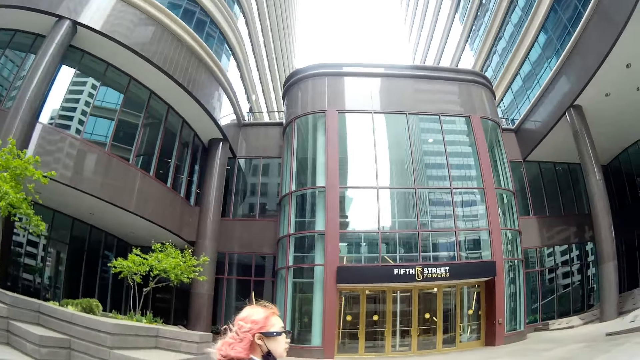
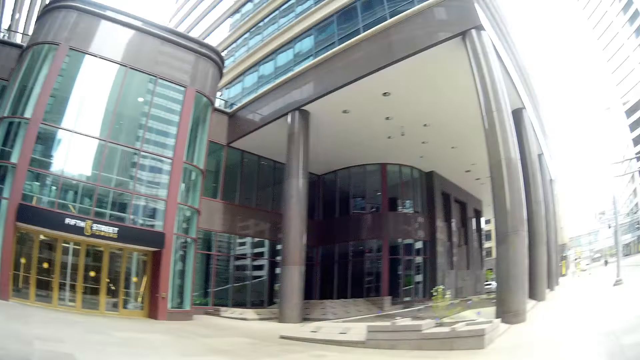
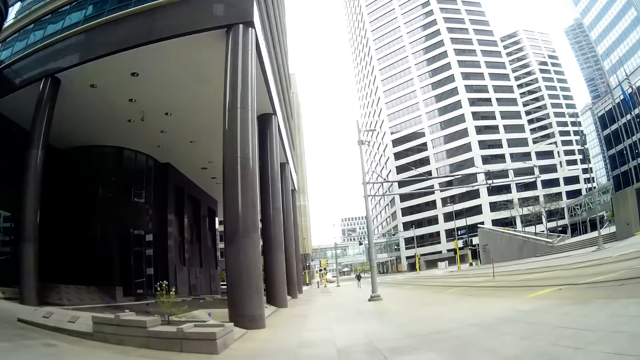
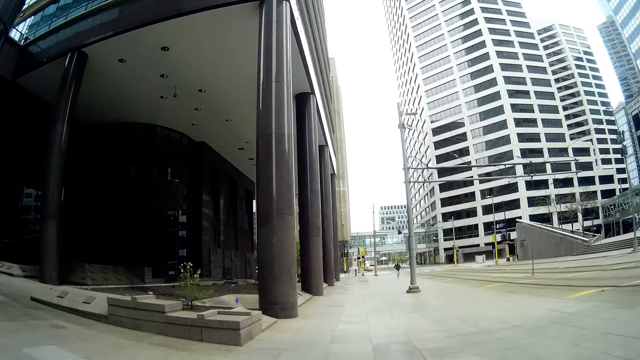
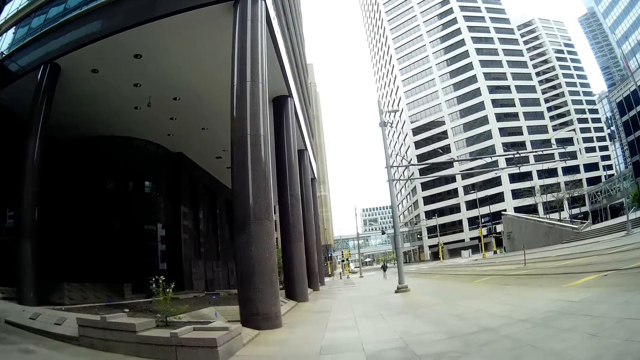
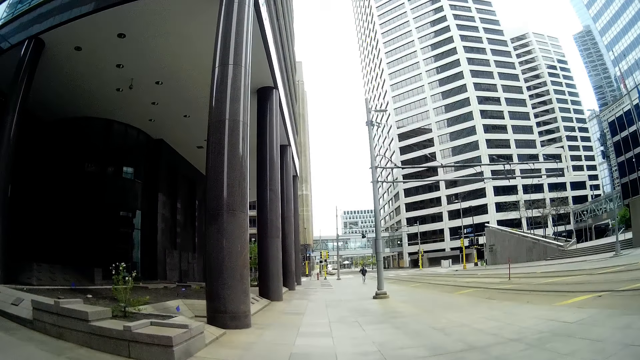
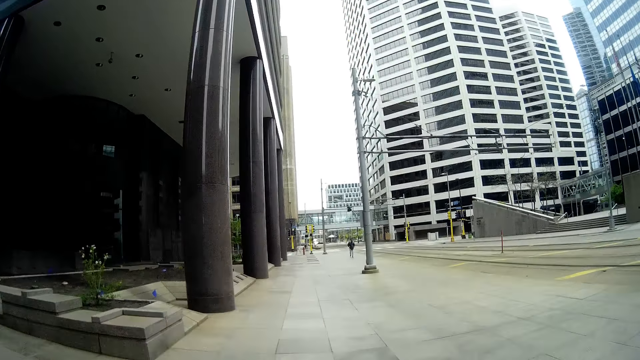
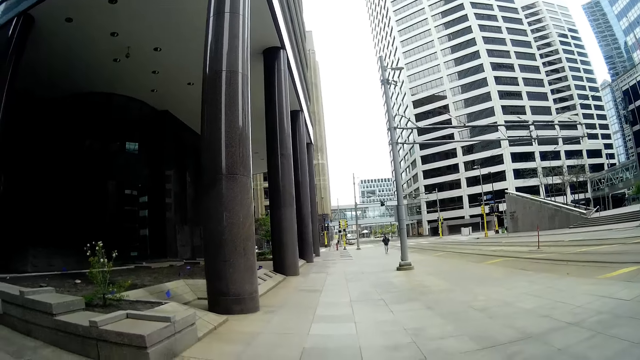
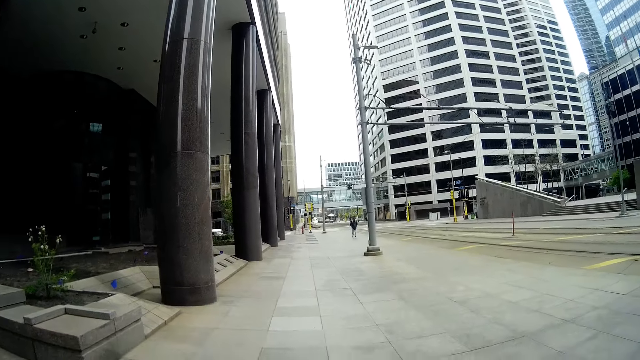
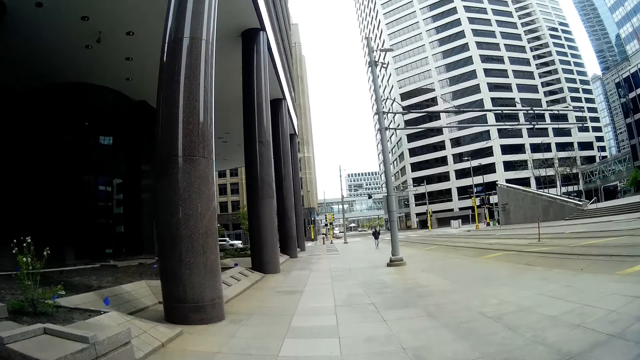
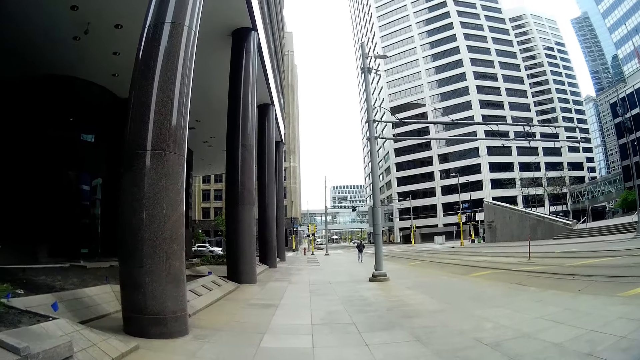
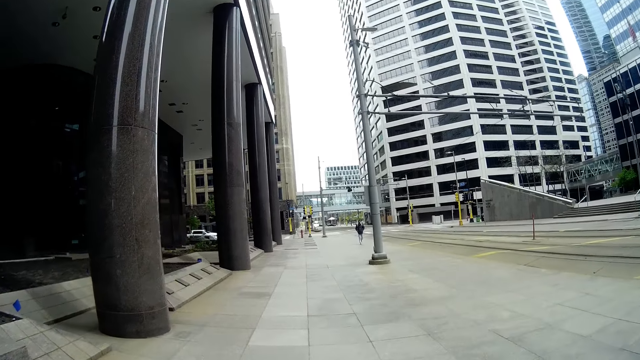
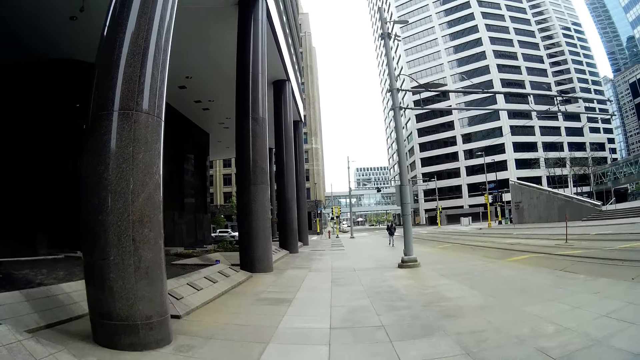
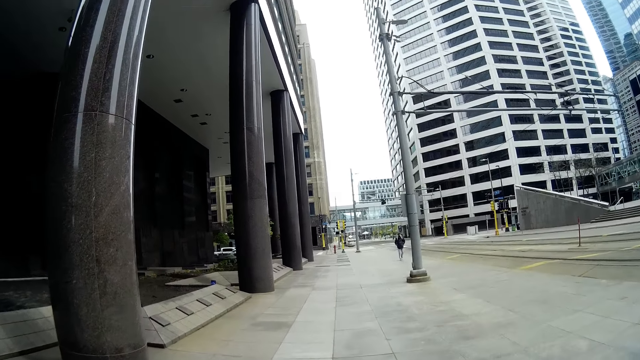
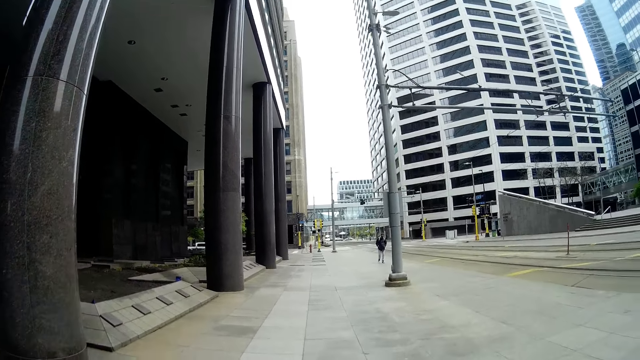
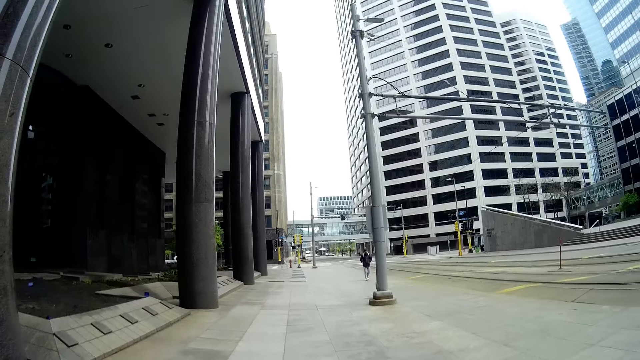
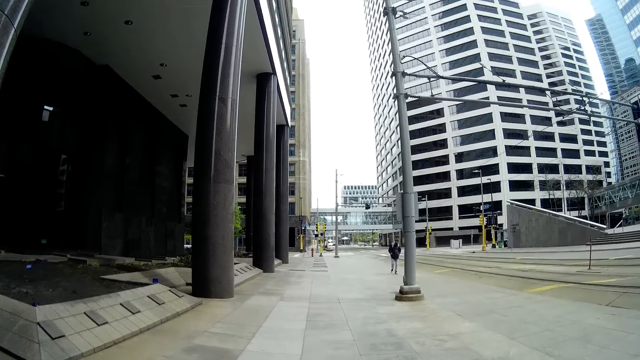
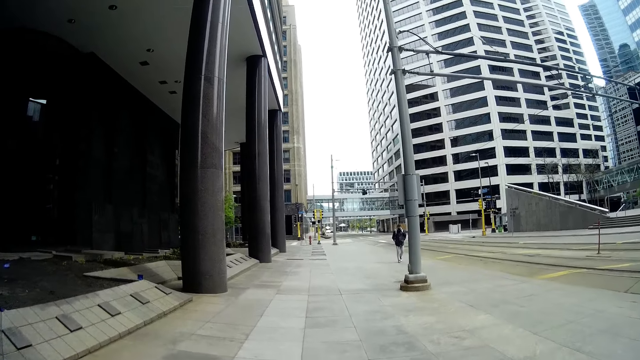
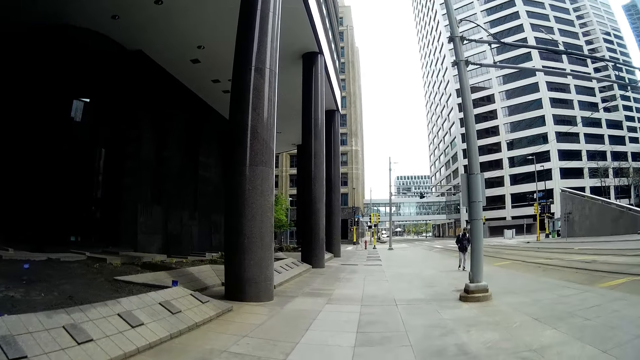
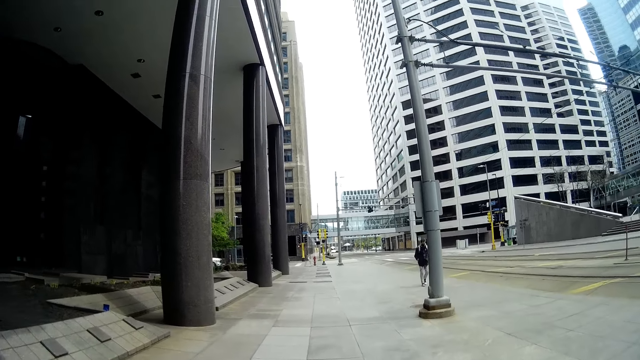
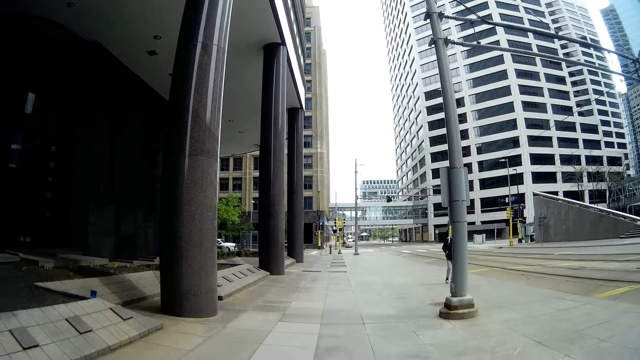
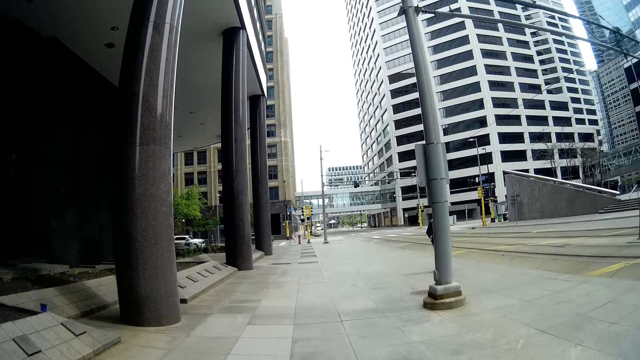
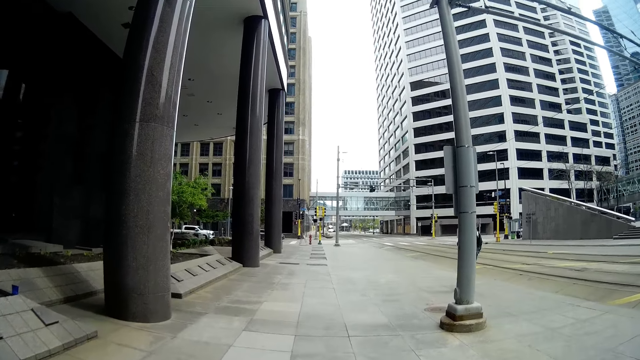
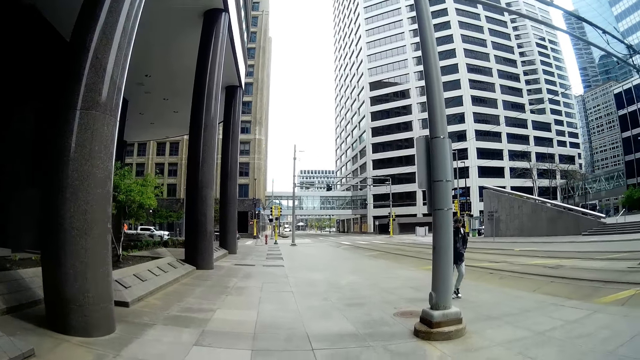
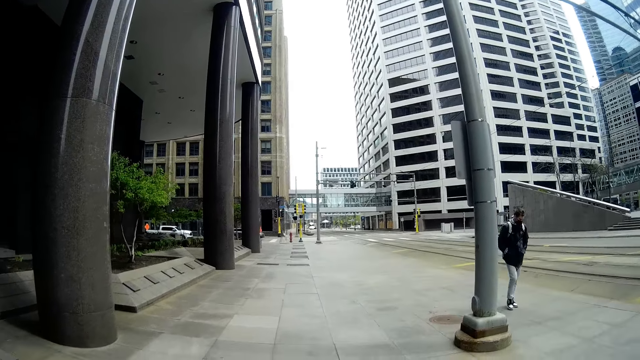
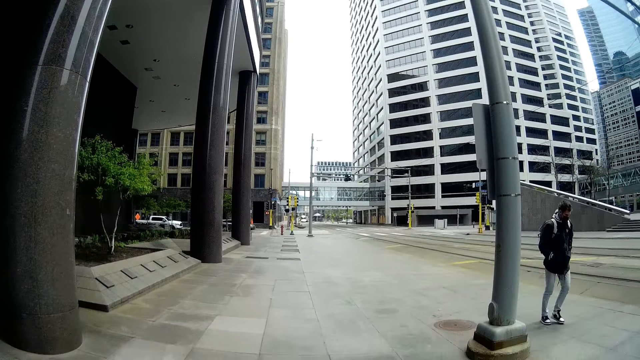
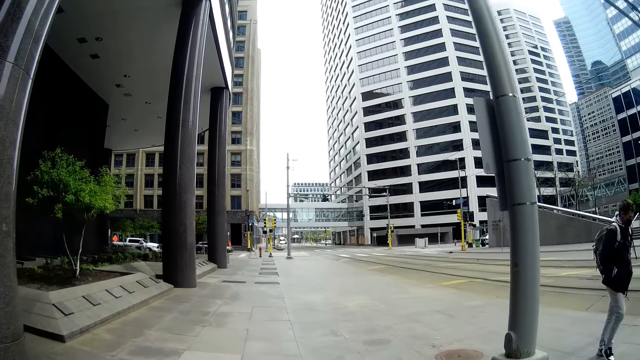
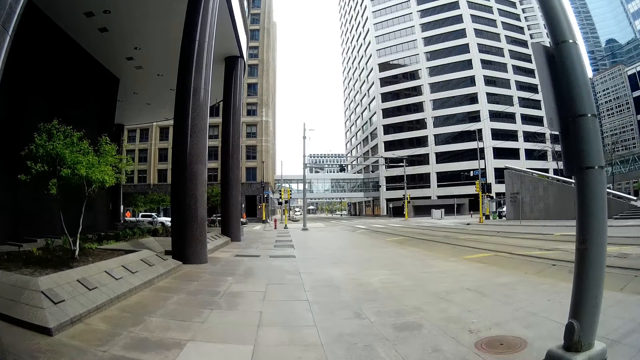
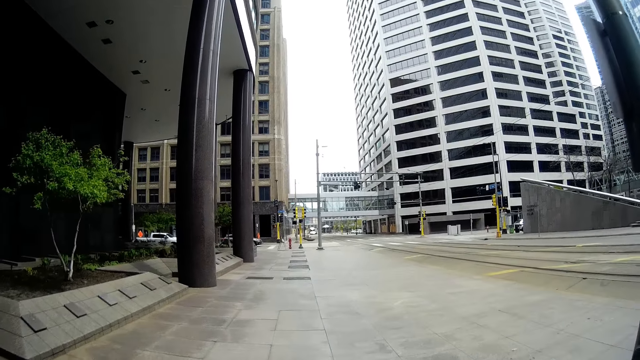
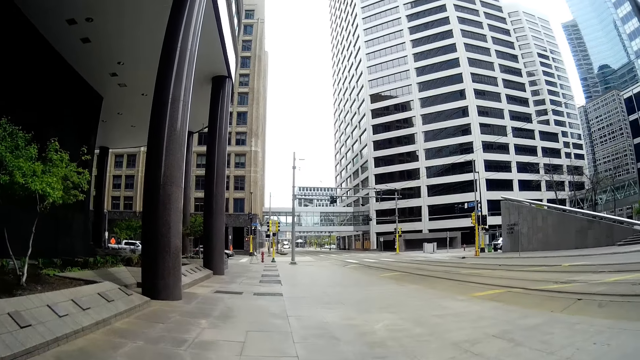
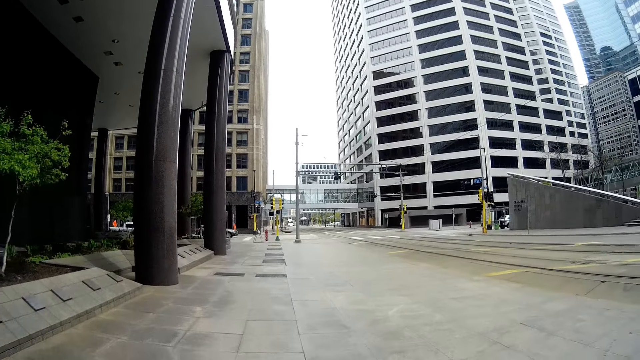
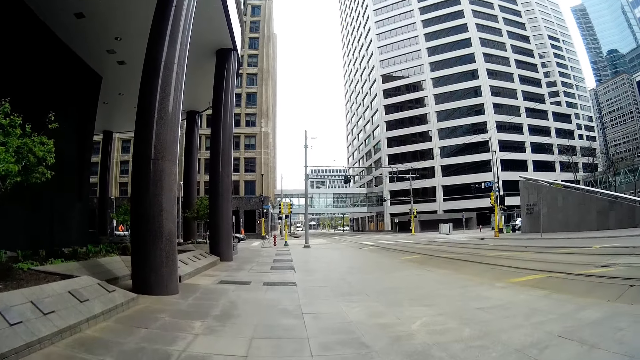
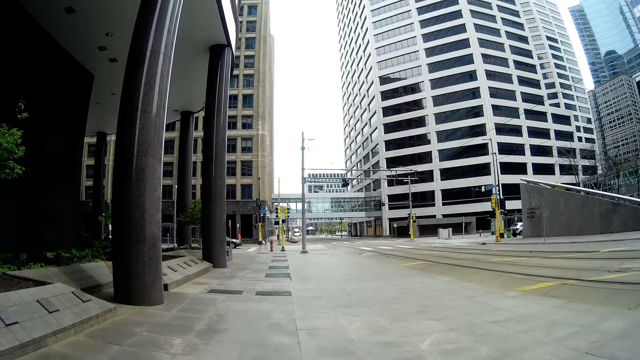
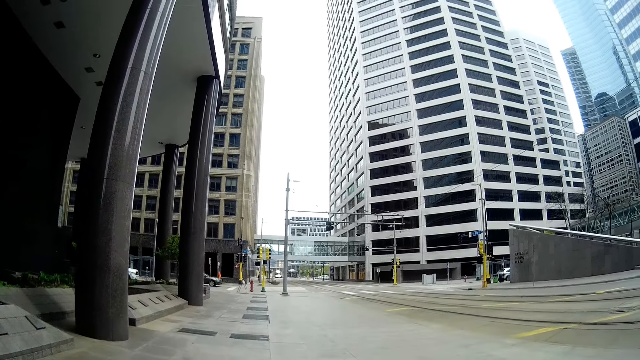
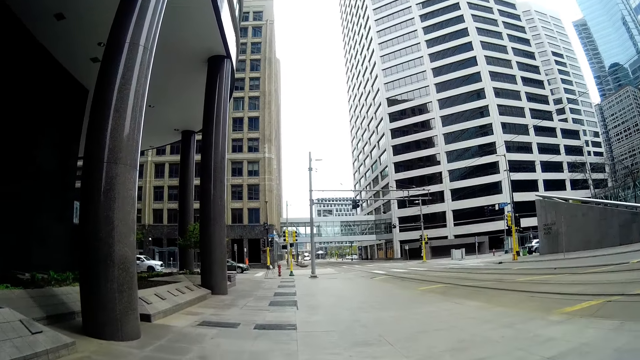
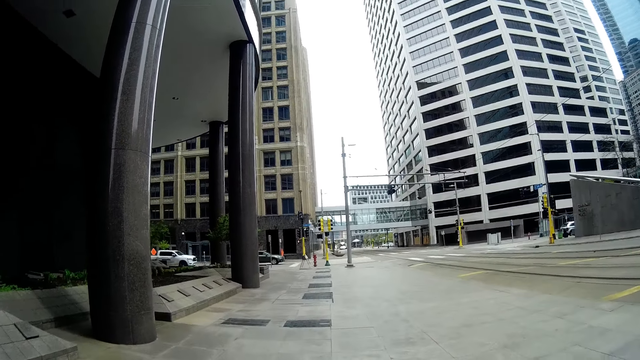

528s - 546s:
A man walks past the camera wearer.

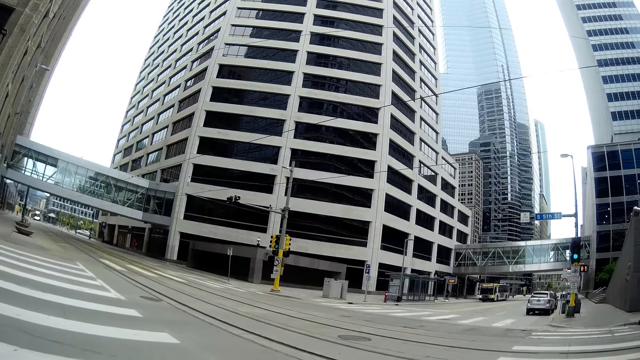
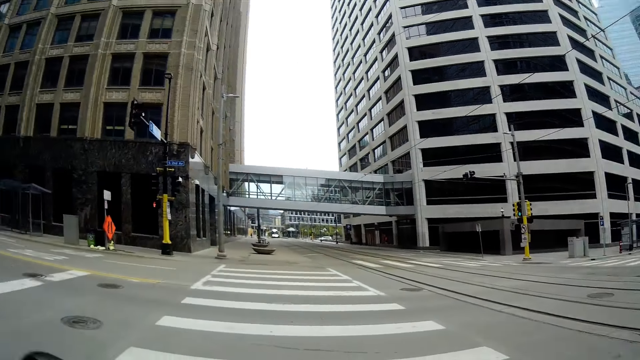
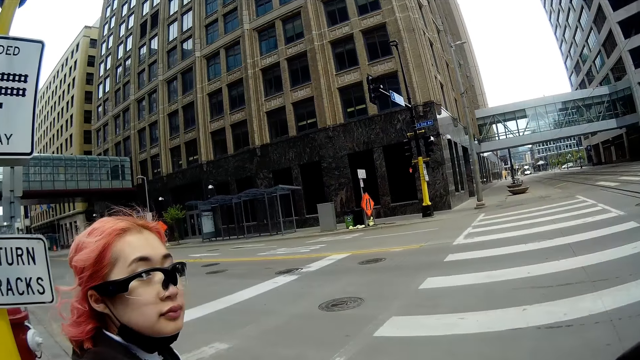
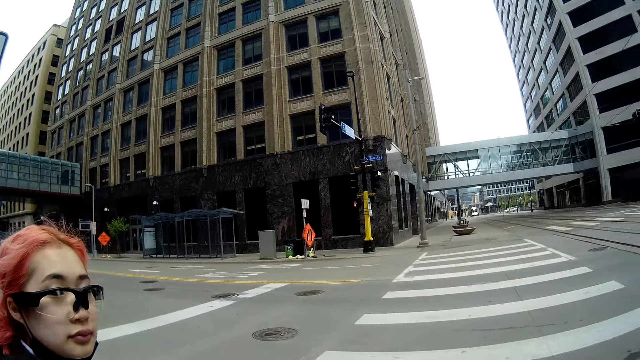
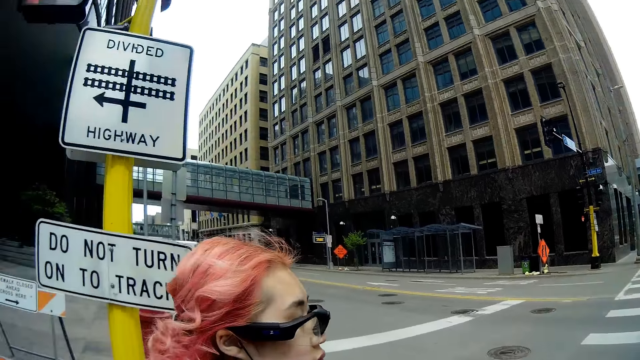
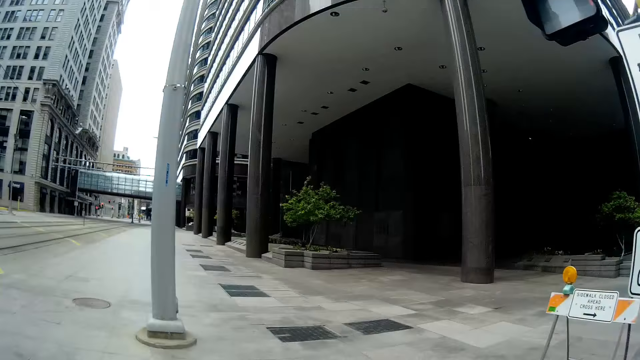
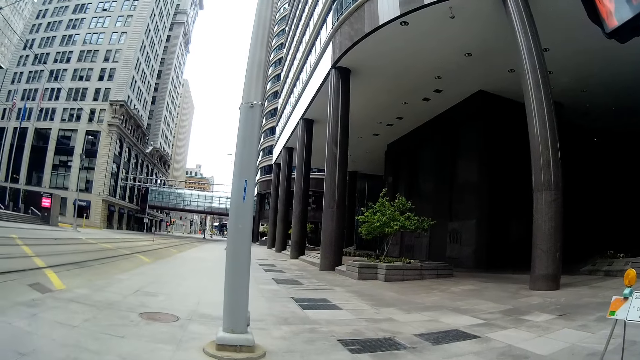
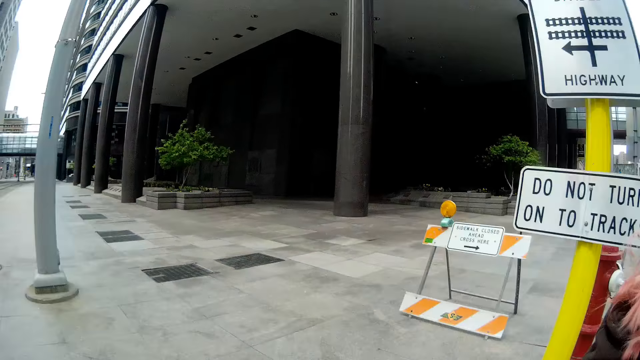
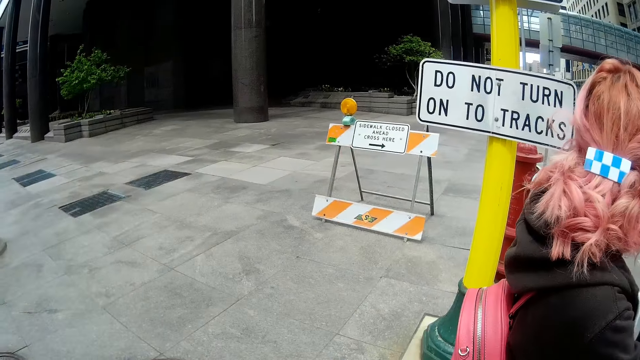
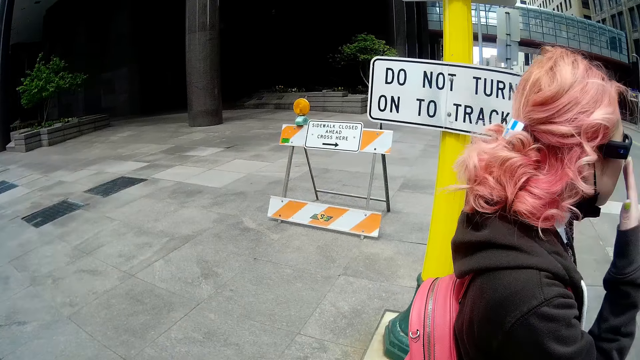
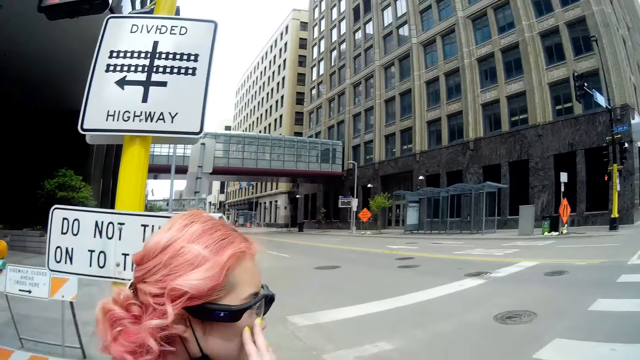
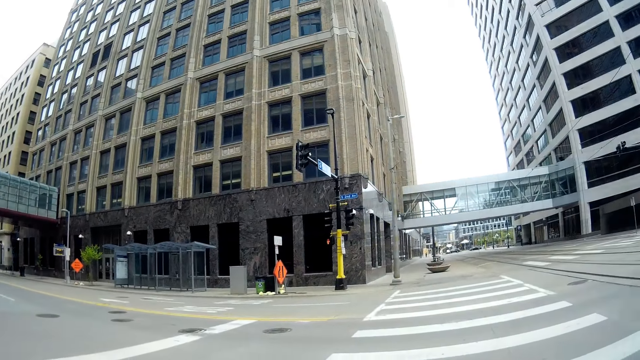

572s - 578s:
A woman looks at the camera wearer. The camera wearer looks around the road. The woman adjusts her glasses with her right hand.
